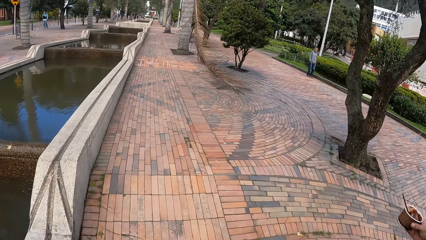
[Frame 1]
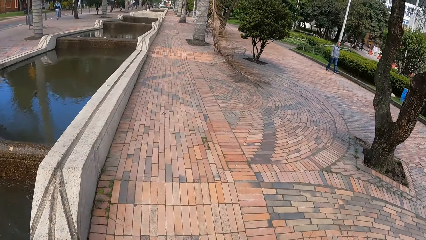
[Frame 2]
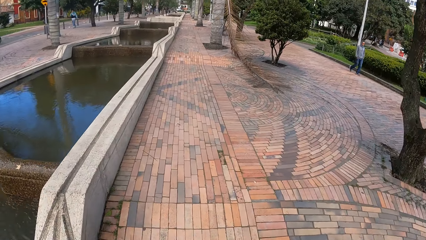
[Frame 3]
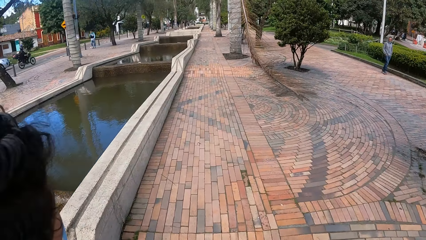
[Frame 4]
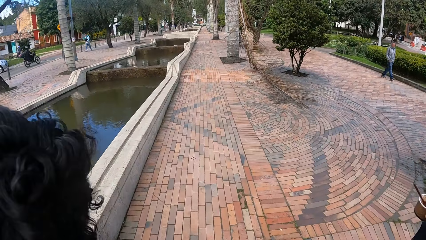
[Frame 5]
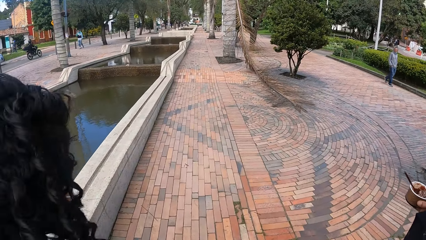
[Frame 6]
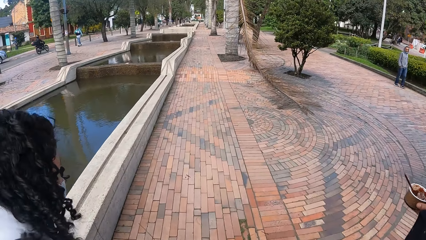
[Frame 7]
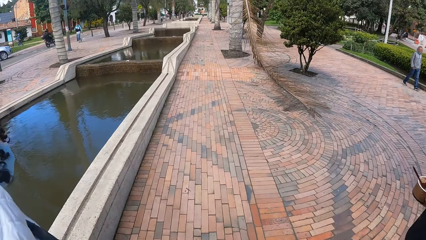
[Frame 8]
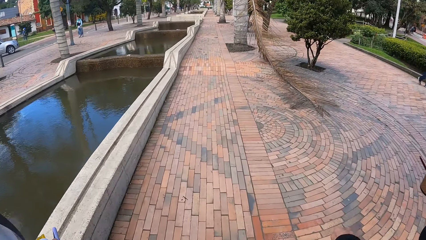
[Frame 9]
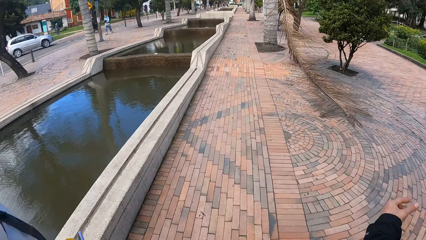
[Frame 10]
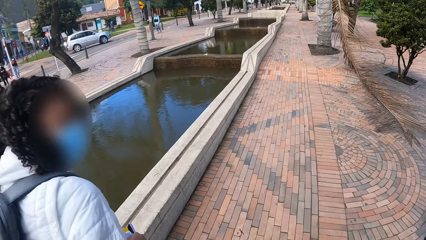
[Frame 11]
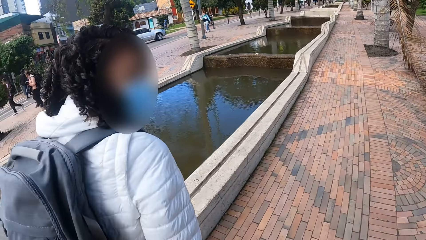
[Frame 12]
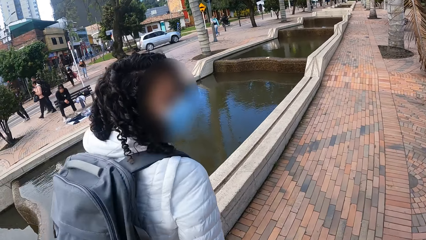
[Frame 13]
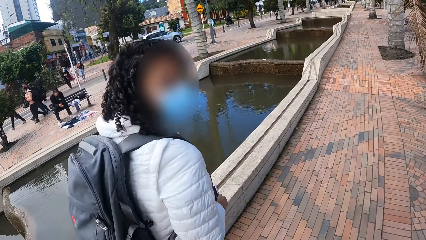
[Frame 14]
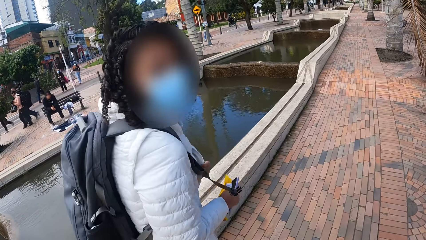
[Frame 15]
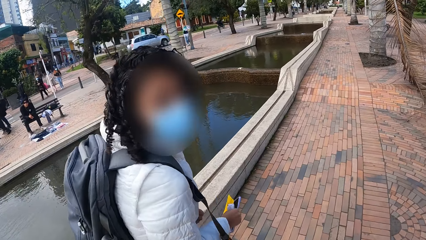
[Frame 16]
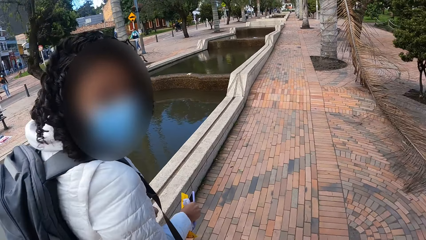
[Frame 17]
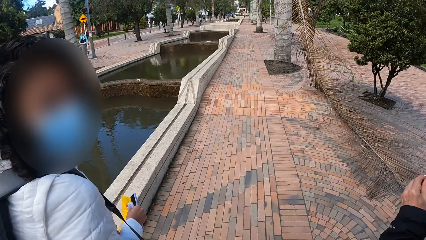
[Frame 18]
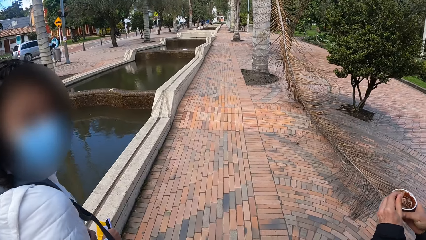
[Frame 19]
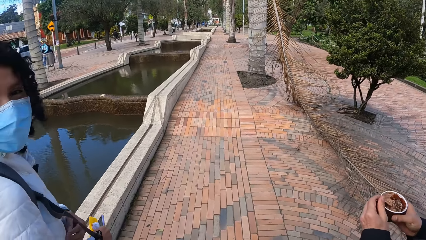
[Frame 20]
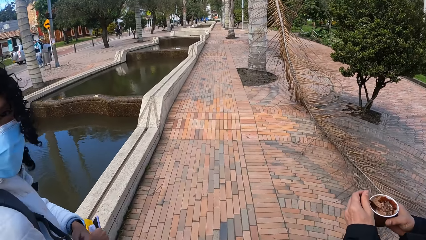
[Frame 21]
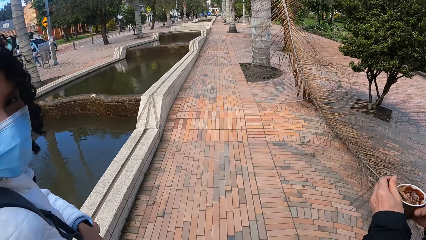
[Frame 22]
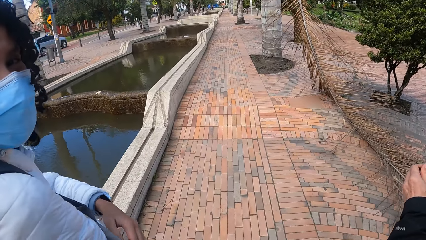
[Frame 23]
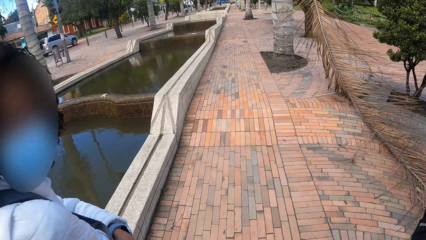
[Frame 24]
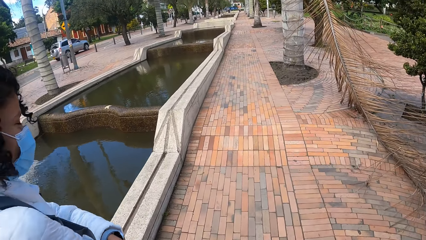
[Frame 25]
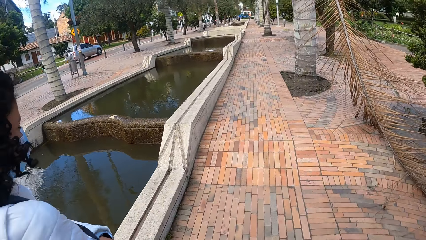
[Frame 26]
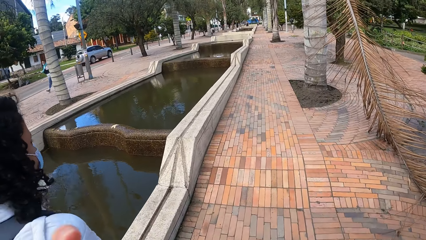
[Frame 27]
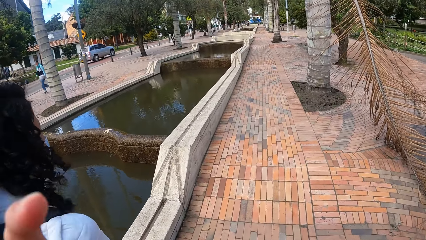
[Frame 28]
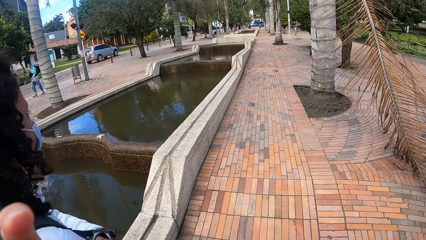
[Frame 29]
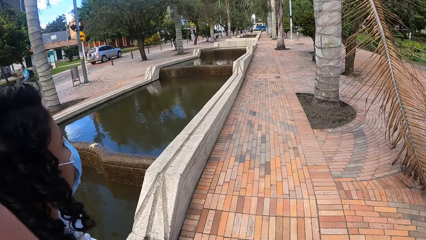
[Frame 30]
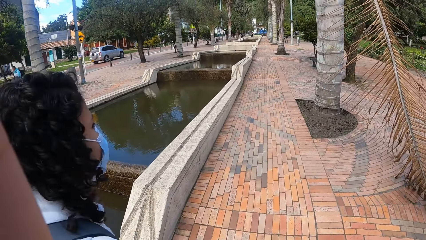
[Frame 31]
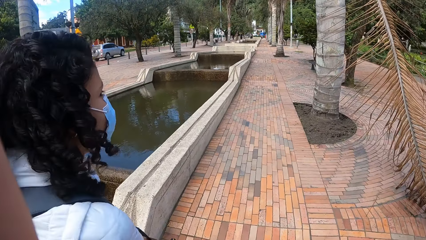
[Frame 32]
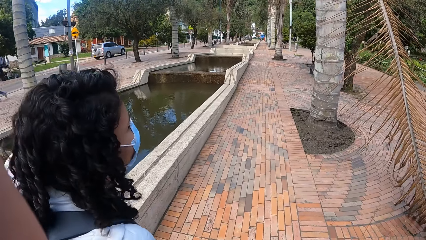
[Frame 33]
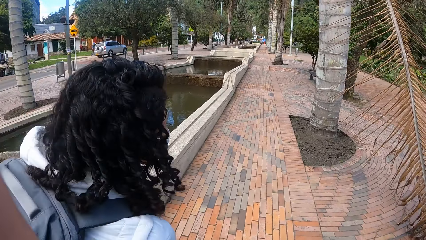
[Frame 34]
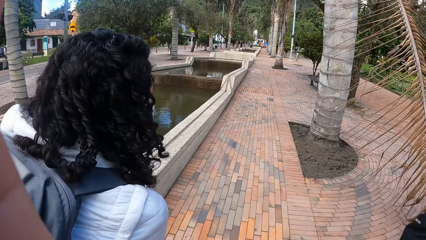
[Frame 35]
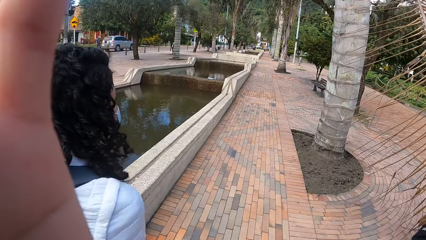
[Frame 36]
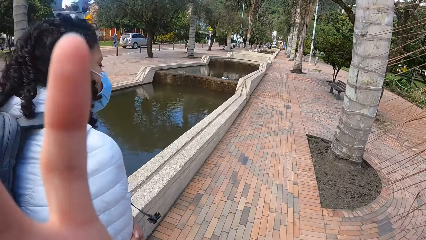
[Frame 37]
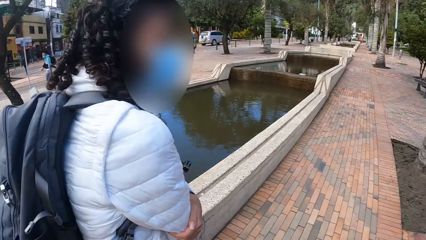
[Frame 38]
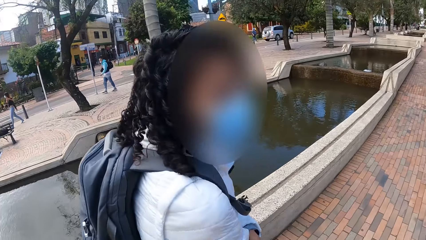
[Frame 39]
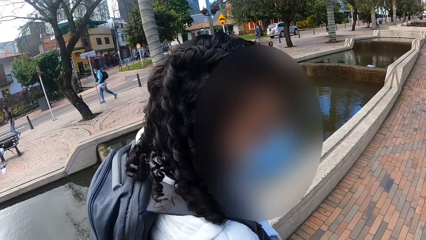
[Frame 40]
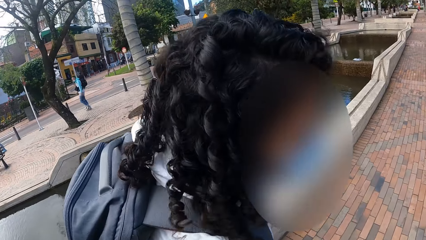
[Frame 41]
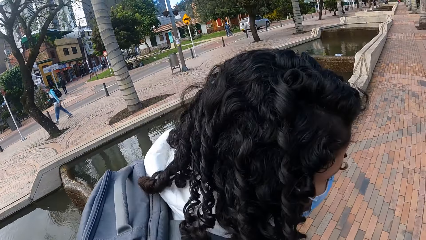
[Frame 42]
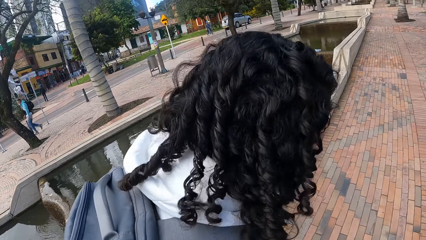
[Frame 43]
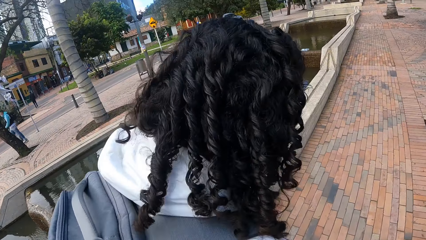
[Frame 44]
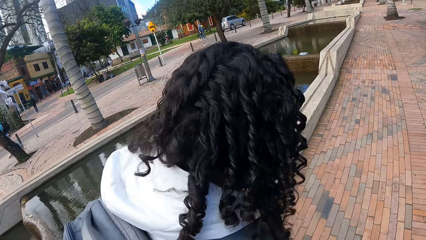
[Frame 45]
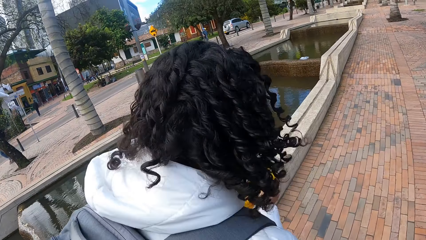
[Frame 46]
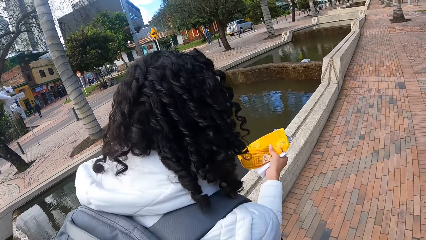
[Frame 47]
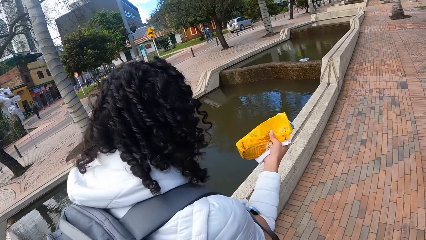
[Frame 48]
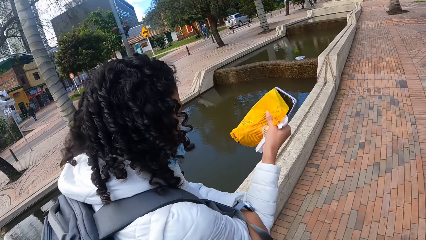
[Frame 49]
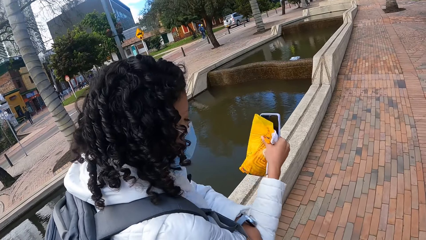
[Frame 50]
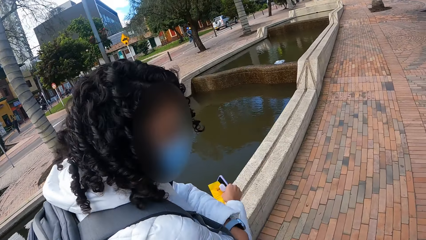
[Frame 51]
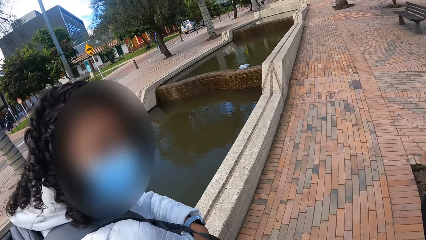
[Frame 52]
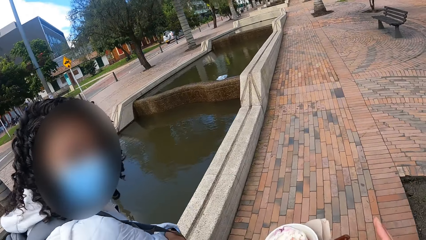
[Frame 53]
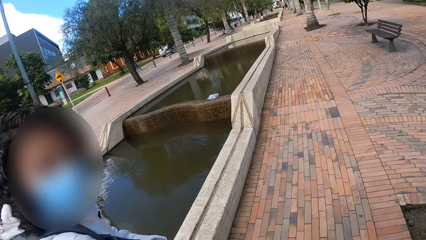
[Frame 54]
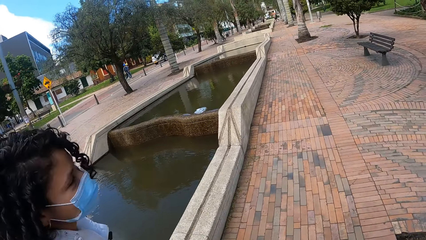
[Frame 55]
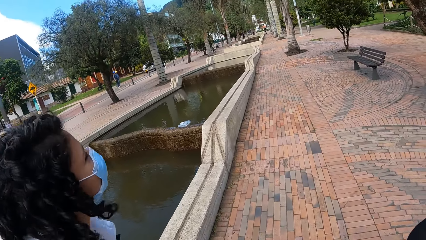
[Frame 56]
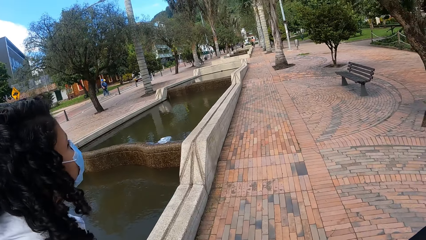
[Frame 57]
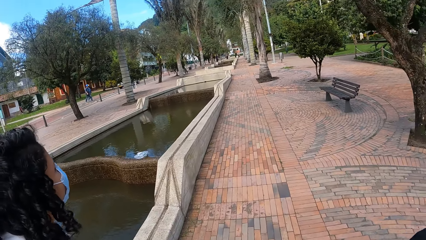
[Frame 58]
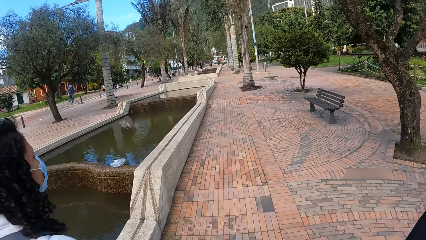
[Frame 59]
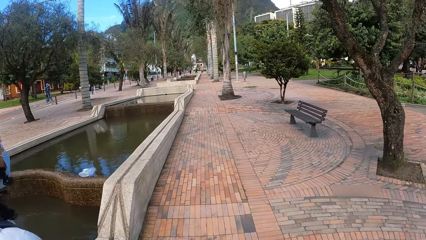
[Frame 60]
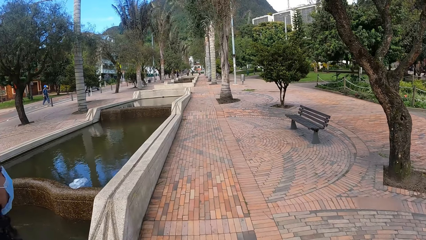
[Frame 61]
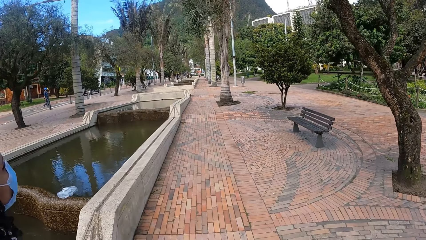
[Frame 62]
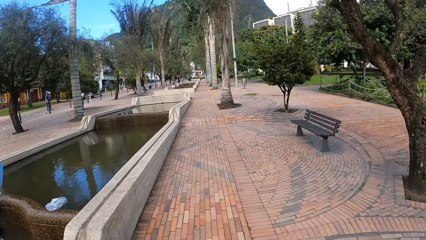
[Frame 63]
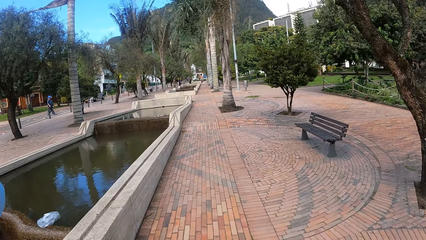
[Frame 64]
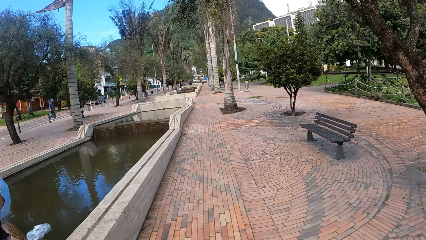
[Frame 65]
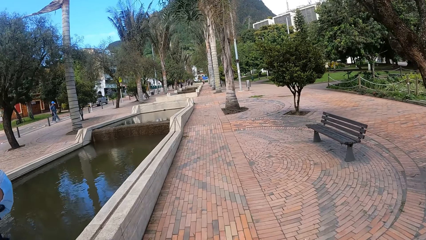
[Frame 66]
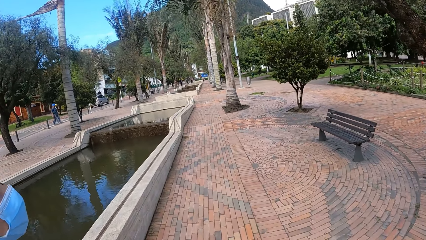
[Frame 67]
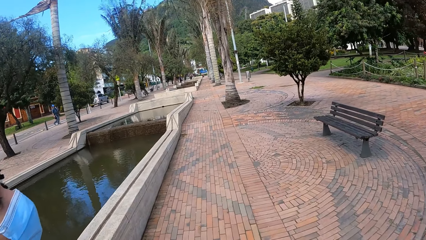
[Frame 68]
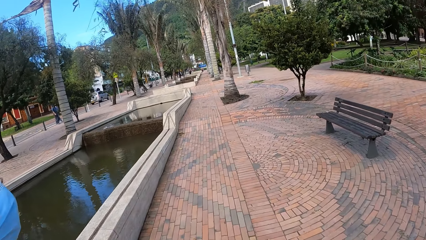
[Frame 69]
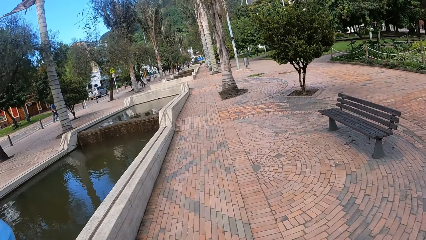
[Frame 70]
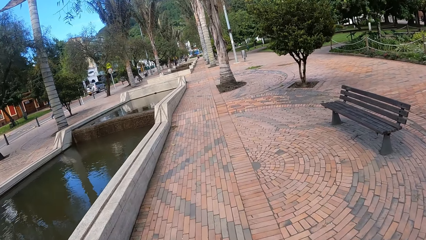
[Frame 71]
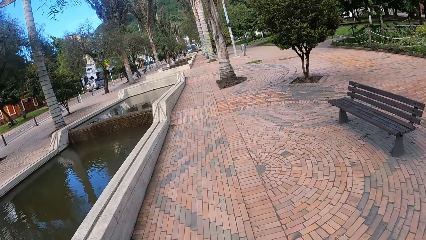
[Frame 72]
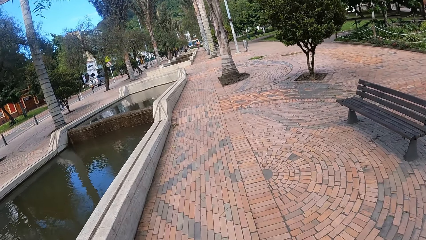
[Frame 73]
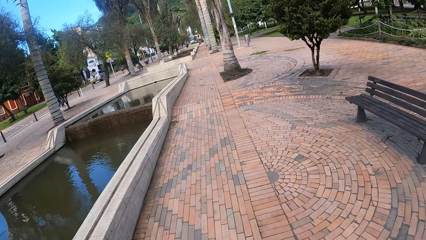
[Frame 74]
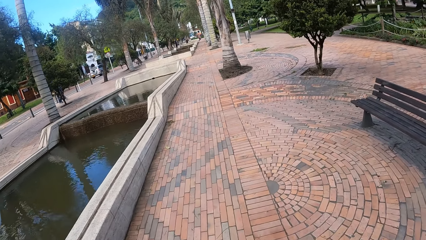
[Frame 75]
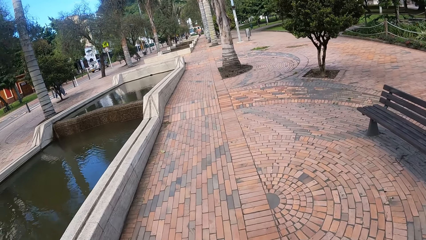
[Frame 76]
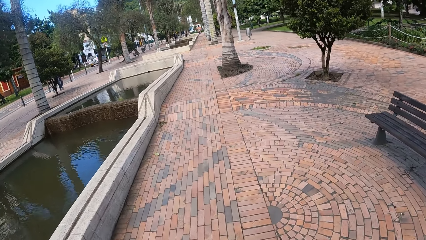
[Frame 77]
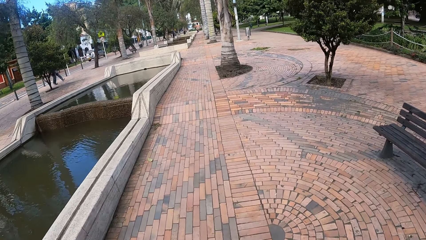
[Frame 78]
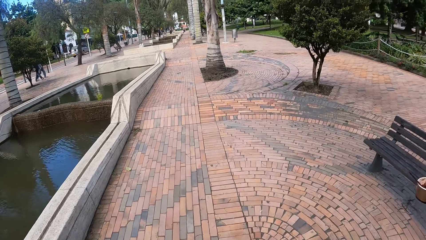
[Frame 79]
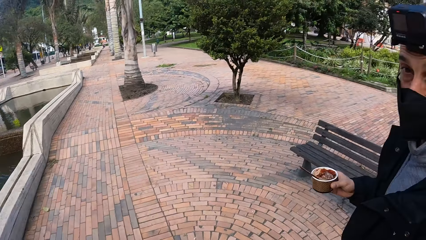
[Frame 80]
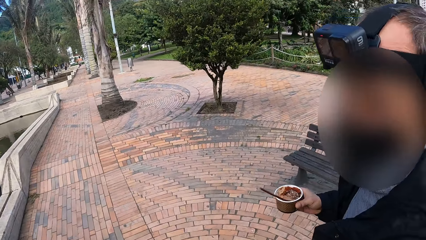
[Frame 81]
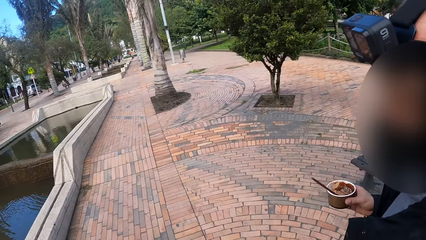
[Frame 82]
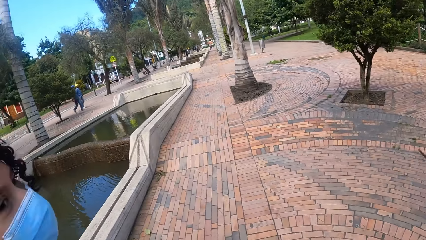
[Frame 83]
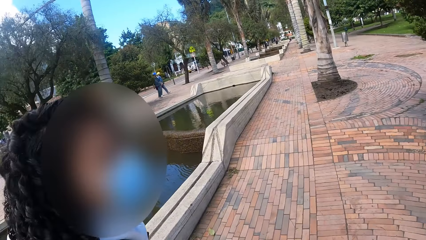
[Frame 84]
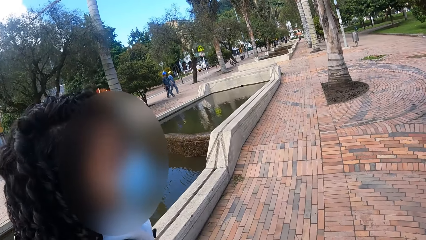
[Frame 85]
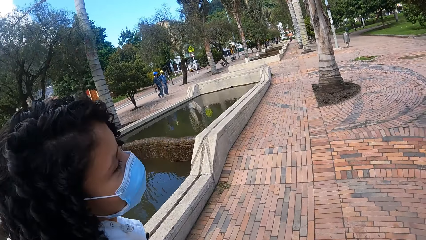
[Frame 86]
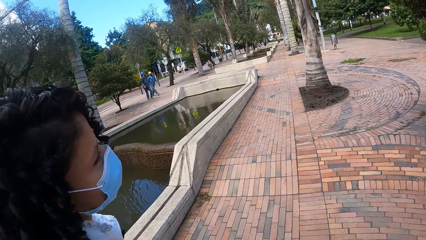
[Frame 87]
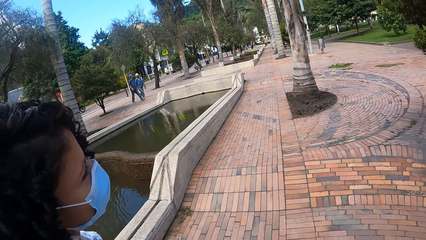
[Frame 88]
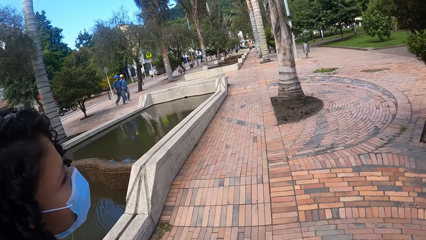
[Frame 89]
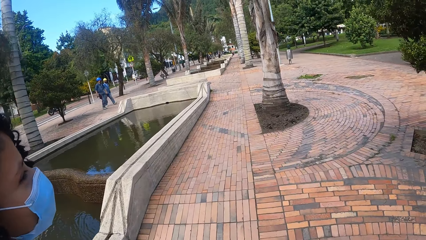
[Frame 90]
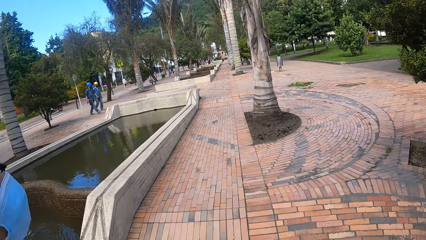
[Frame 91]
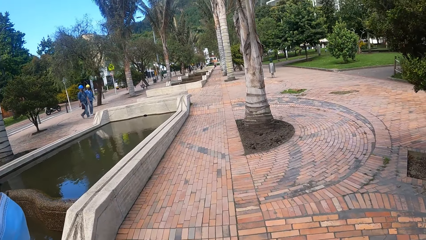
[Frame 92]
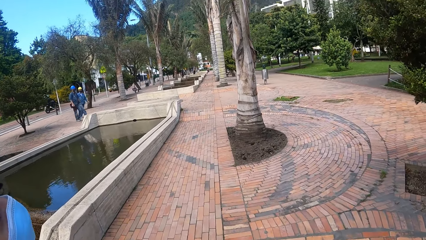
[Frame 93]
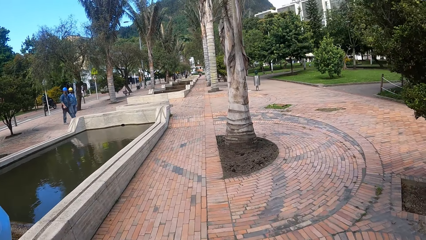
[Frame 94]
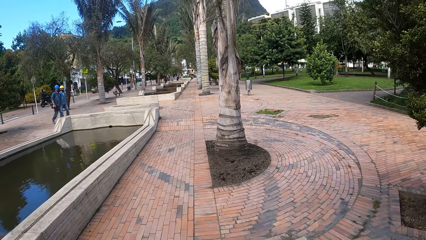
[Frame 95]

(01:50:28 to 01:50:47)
A man holds the cup of ice cream in his right hand. A woman holds a phone and a yellow bag in her right hand. The woman looks at the man. The woman looks at the camera wearer. The man scoops ice cream. The camera wearer touches her face with her left hand. She adjusts a camera. The woman looks at the camera wearer. The woman holds a cellphone and holds something. The woman looks at the camera wearer. The camera wearer looks at the man. The man looks at the woman. The woman talks with the man.
